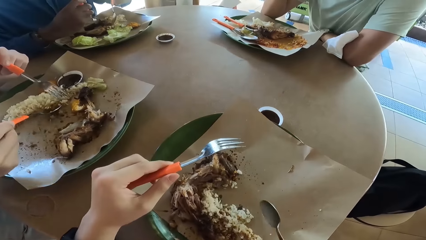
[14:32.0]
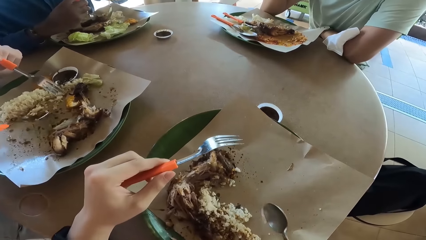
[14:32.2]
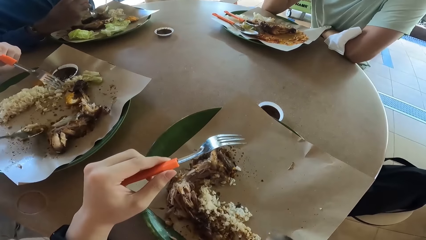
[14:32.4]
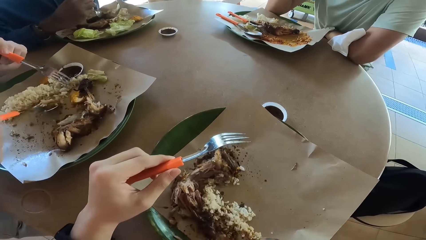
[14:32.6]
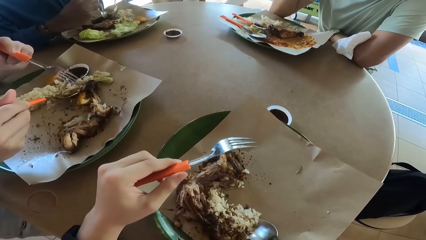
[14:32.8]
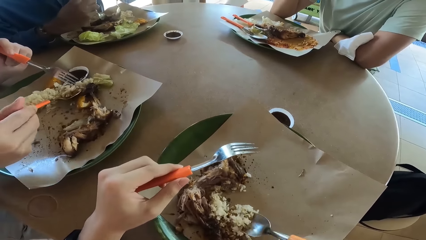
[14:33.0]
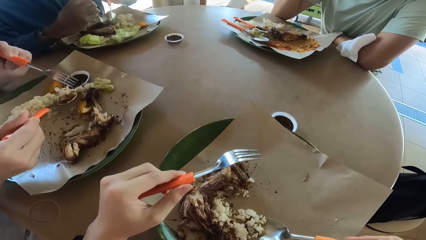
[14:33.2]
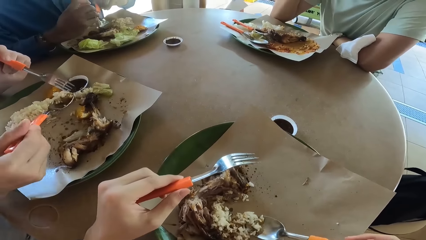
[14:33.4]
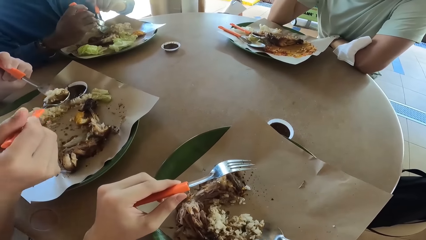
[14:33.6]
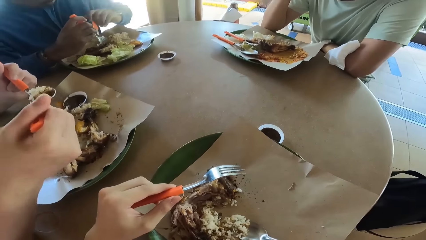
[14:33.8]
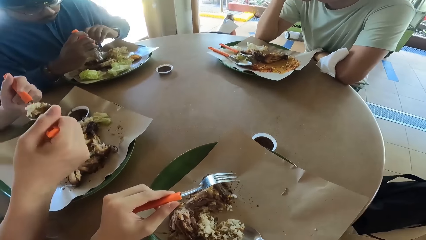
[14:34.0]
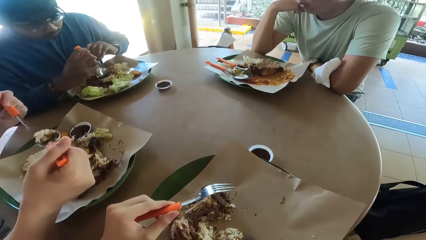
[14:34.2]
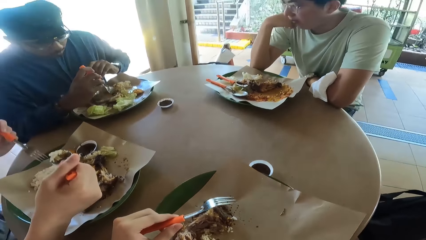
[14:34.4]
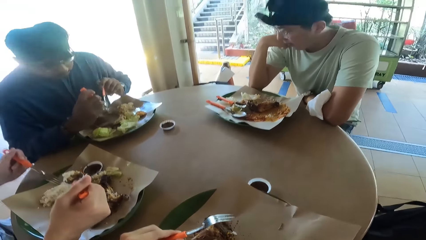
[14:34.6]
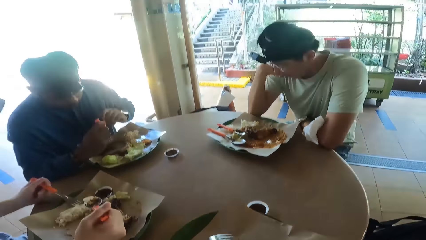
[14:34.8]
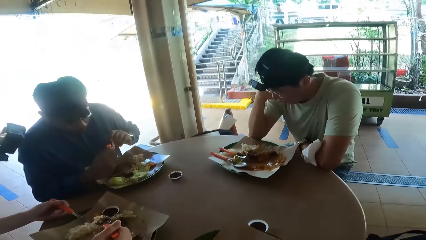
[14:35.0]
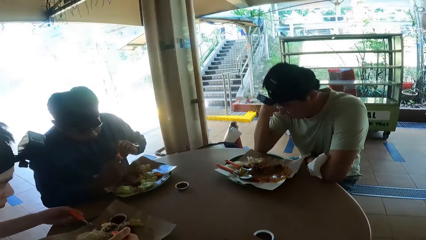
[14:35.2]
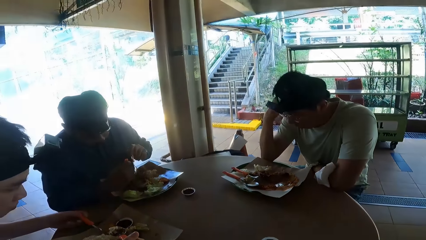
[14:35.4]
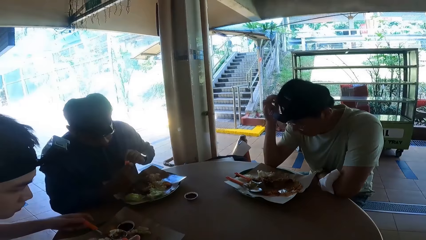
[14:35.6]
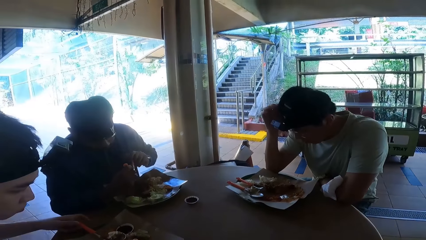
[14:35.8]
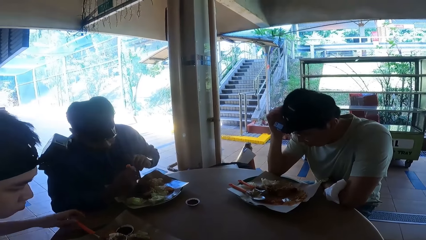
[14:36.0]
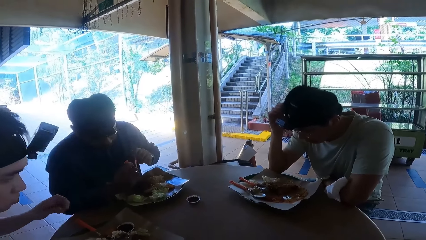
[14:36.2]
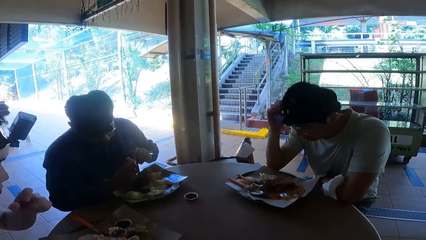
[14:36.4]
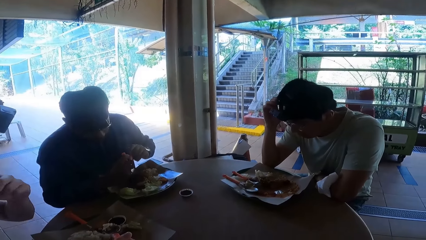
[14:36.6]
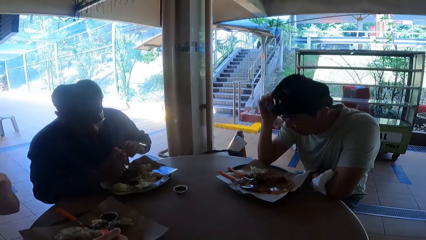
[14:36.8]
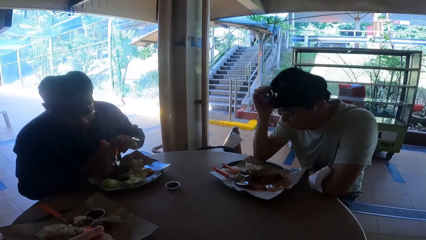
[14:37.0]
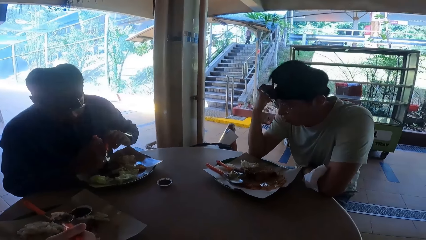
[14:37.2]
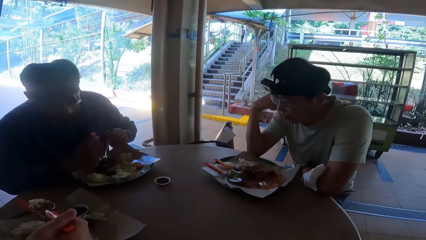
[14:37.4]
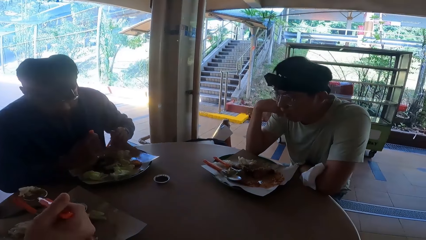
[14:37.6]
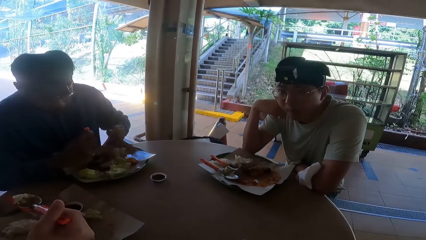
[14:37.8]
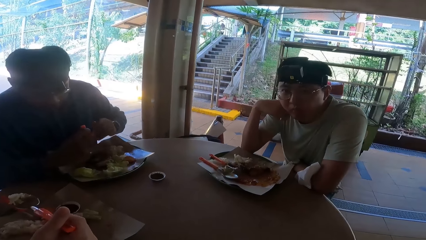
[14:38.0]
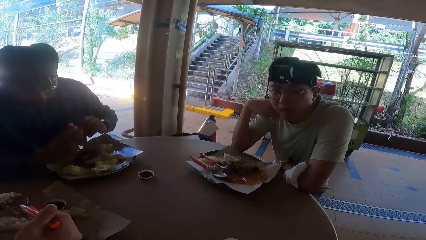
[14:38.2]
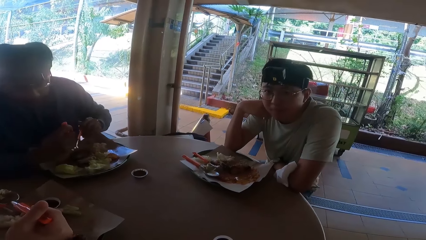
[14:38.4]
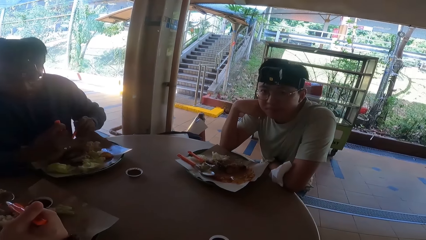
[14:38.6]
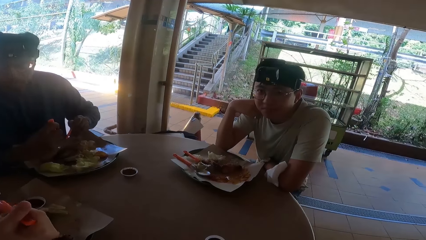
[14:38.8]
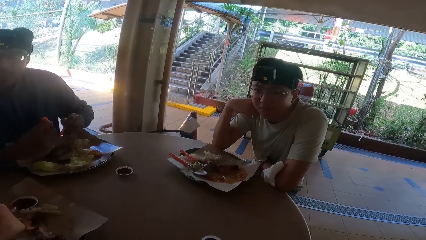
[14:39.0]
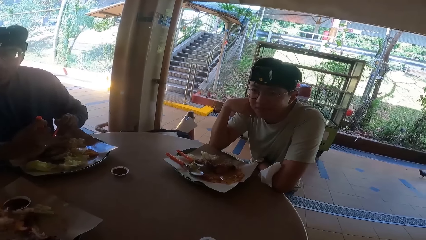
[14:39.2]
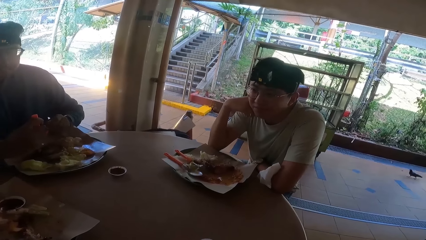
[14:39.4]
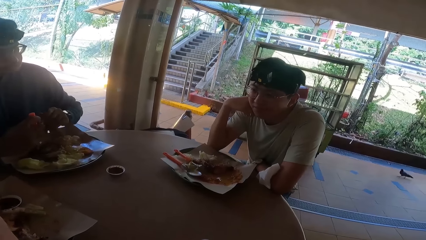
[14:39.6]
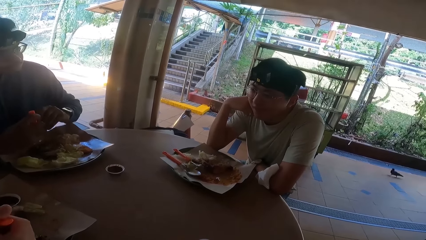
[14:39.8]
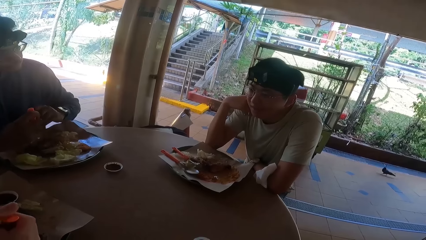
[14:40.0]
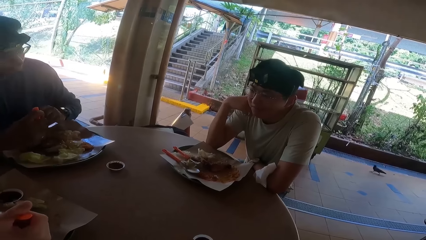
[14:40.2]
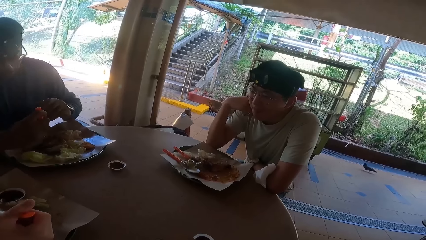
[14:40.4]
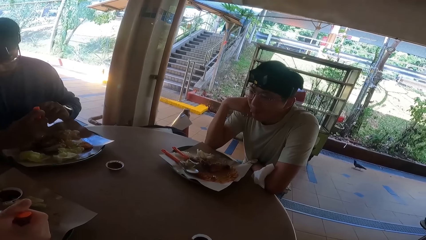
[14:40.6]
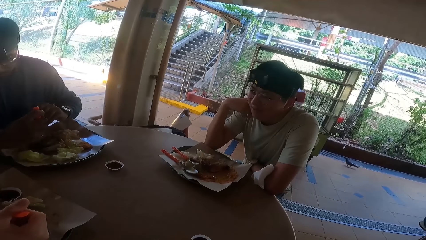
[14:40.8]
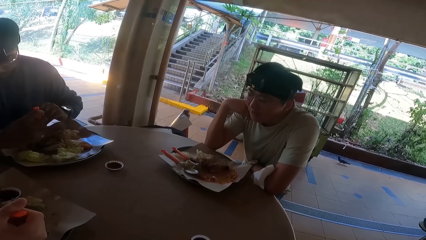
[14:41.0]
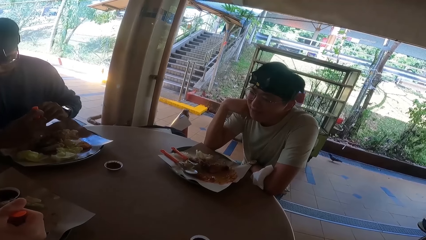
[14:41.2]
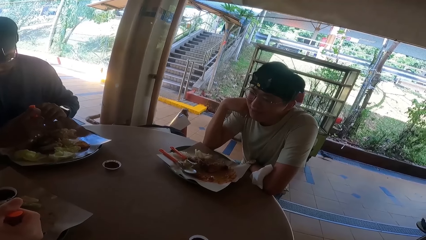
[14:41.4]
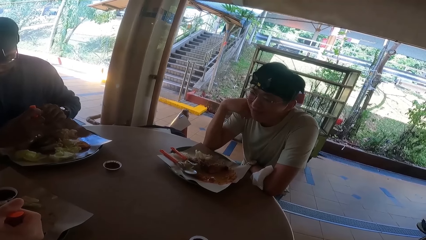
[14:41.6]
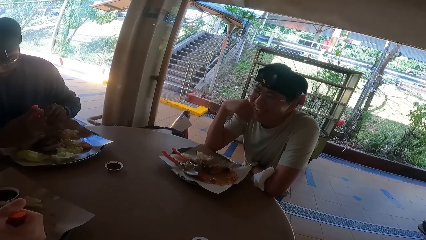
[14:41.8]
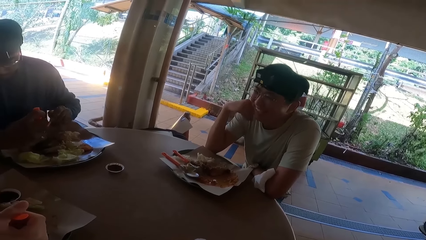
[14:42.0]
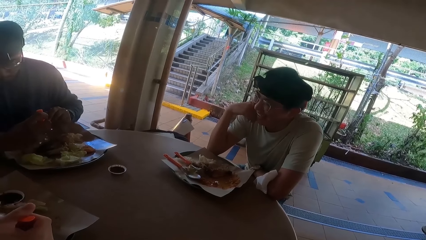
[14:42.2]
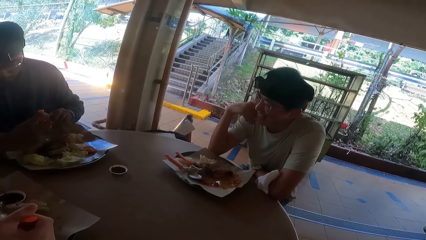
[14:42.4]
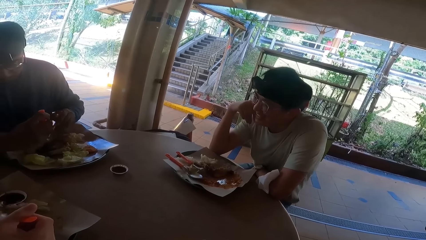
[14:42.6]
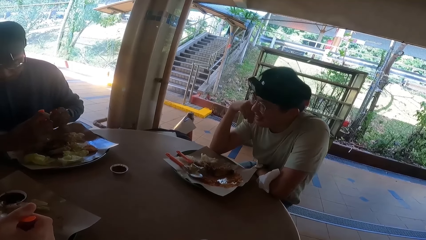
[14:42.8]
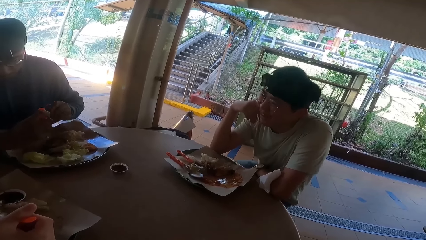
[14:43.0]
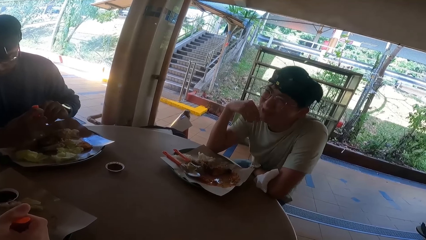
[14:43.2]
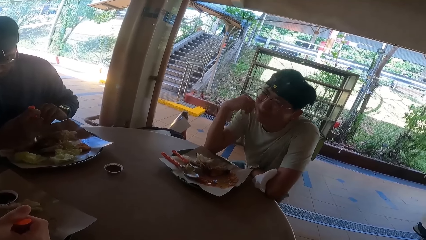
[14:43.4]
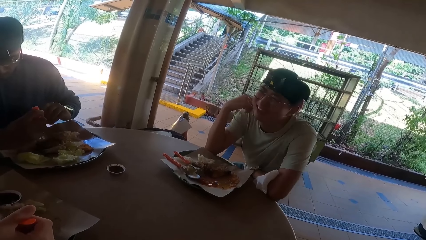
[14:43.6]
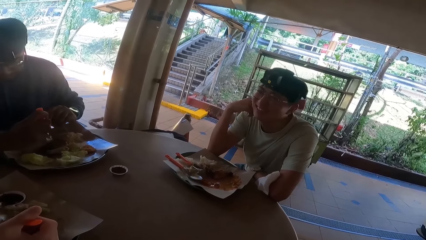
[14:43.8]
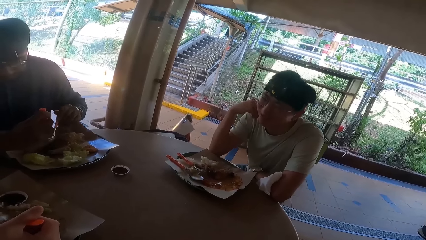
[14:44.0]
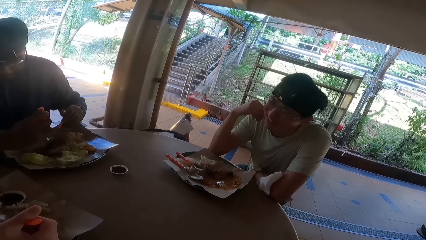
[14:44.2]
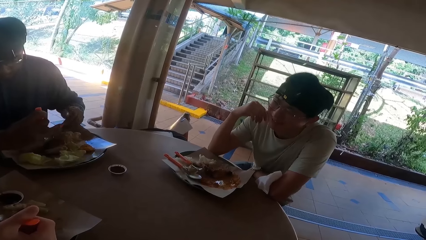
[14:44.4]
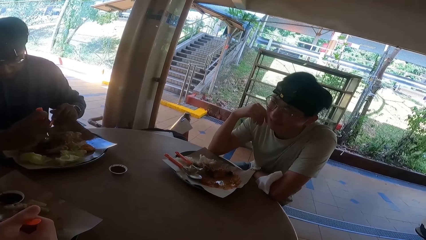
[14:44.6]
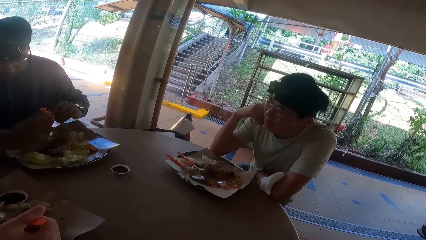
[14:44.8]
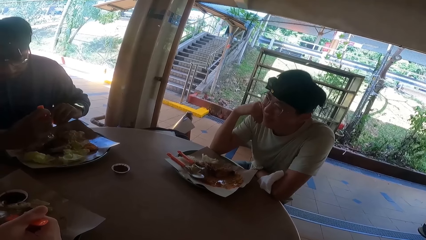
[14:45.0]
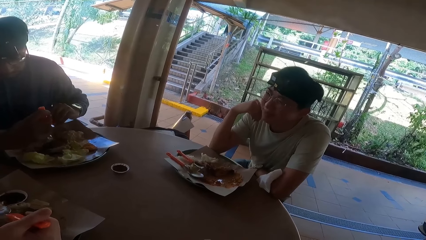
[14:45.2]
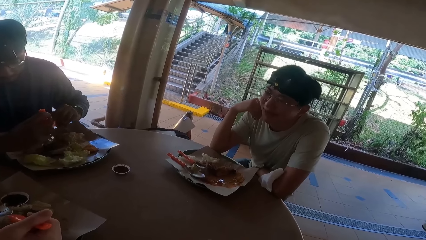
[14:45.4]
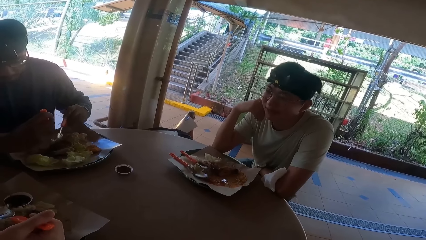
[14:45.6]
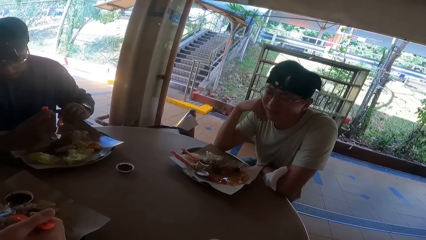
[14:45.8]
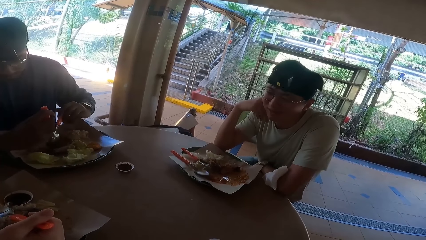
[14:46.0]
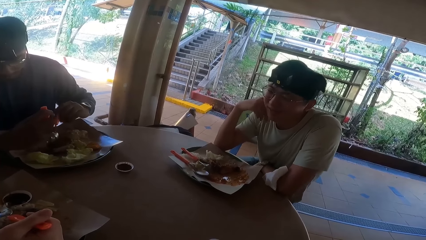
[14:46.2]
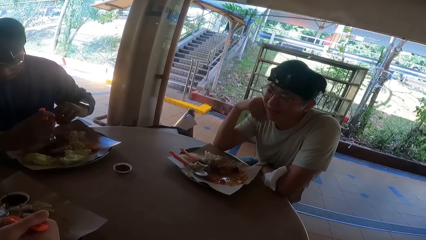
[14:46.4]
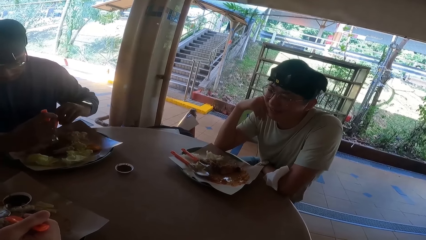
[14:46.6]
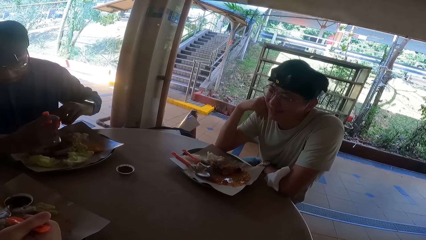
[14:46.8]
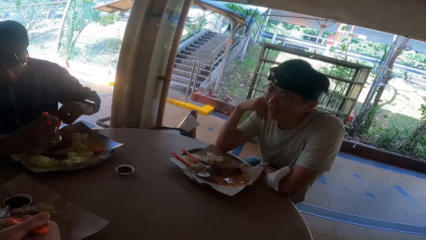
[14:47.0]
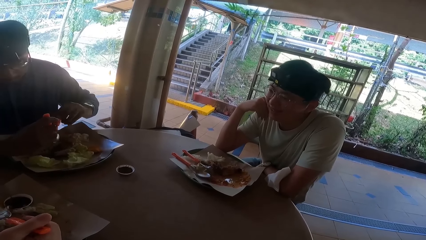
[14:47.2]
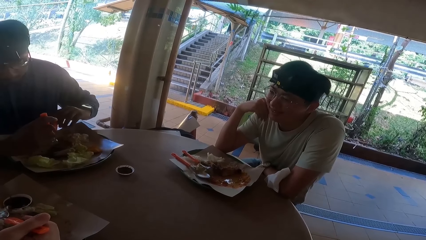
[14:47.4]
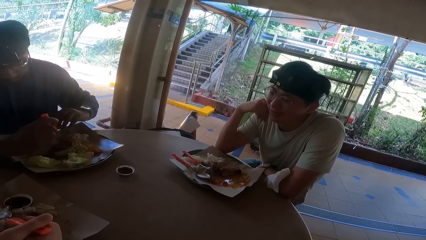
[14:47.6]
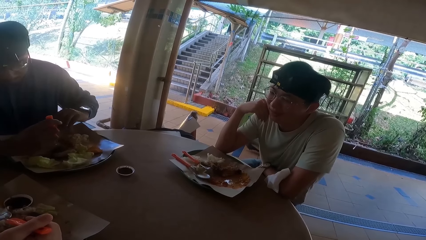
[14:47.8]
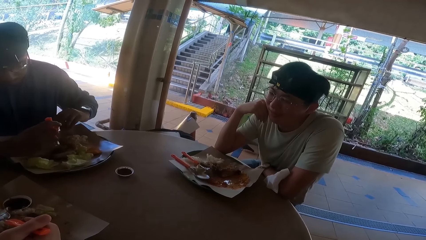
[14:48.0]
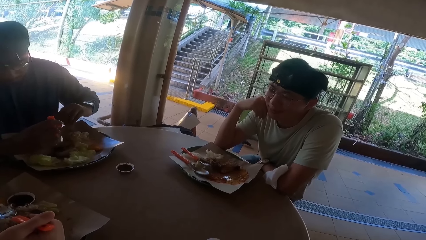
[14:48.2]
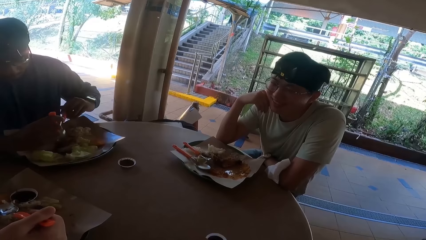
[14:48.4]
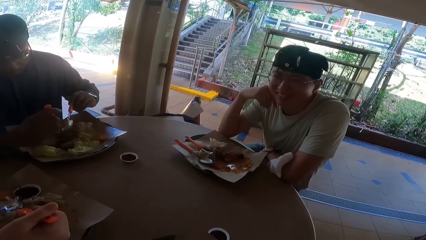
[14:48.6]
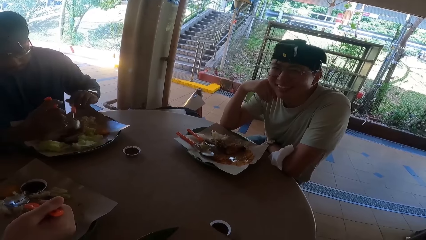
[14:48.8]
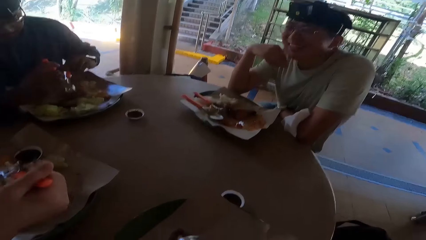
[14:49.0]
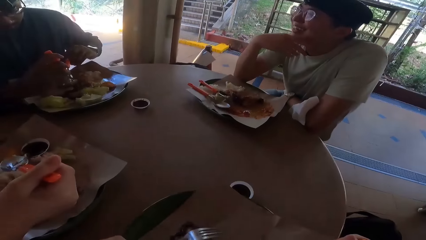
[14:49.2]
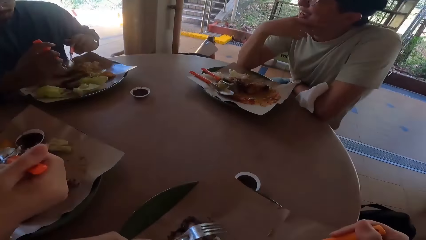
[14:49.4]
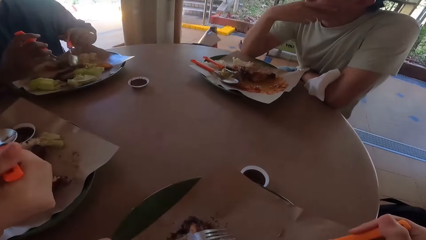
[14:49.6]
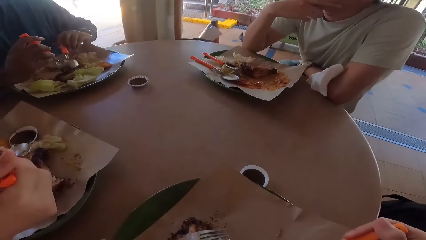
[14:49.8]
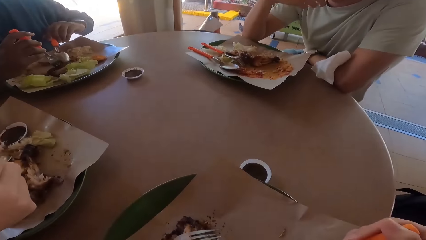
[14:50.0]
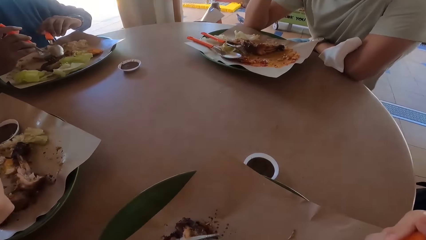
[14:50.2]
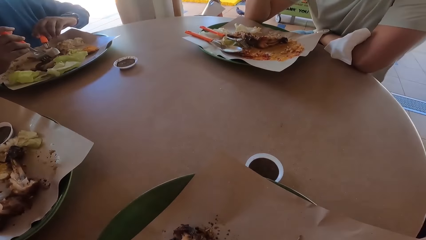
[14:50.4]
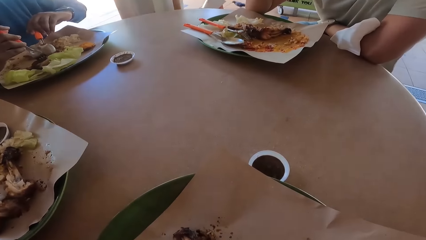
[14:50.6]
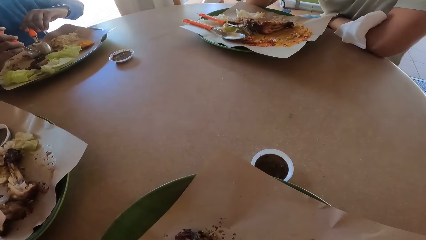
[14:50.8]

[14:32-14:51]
A person eats food. The camera wearer talks. The person laughs while talking.
